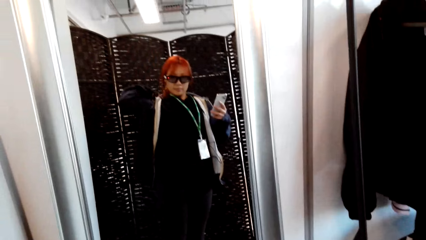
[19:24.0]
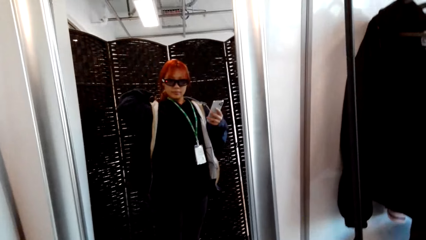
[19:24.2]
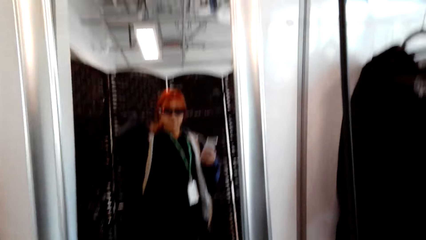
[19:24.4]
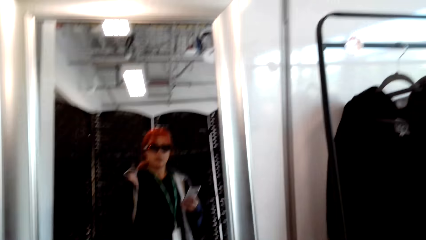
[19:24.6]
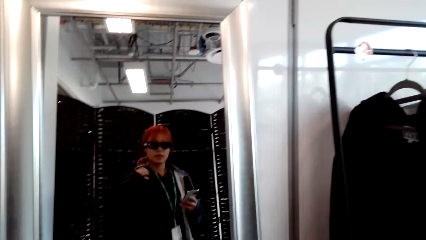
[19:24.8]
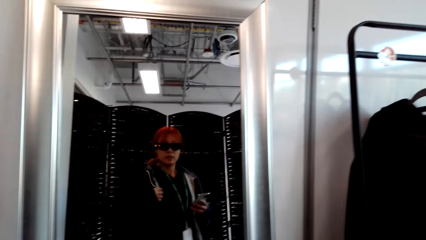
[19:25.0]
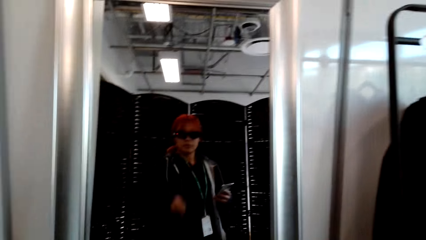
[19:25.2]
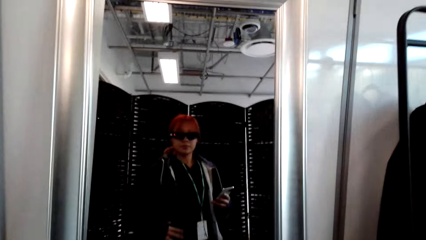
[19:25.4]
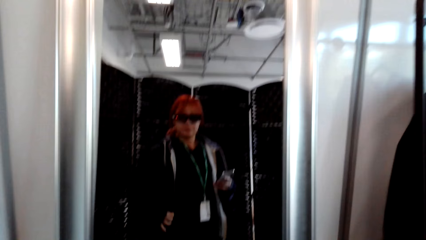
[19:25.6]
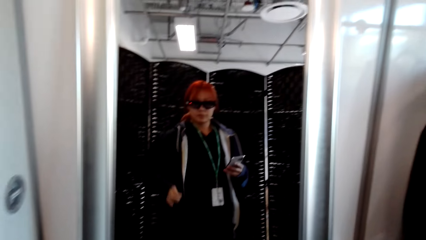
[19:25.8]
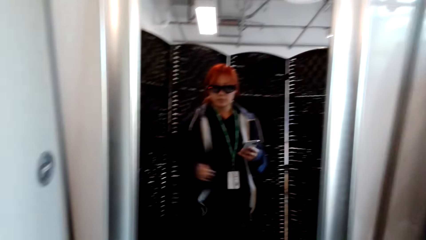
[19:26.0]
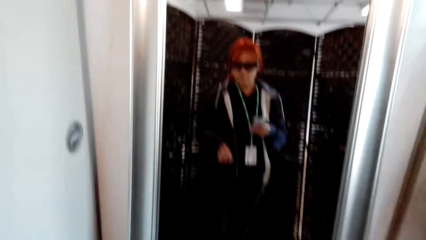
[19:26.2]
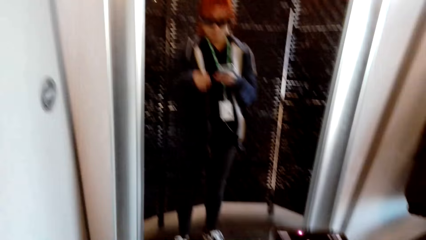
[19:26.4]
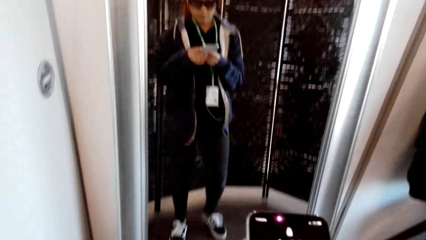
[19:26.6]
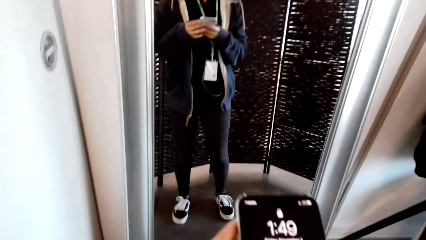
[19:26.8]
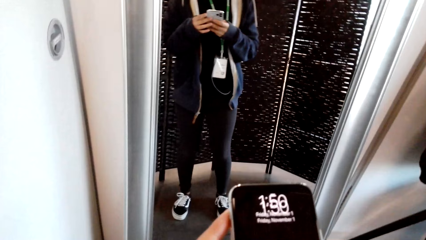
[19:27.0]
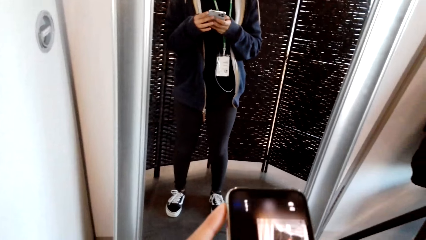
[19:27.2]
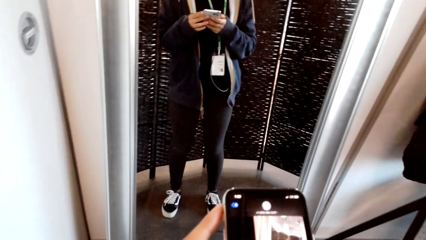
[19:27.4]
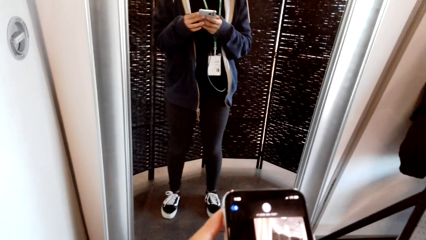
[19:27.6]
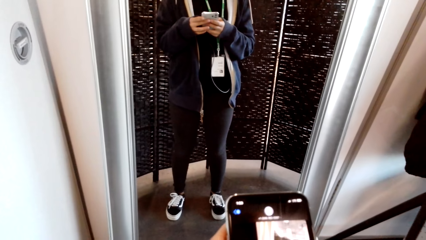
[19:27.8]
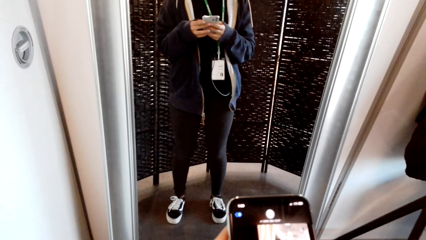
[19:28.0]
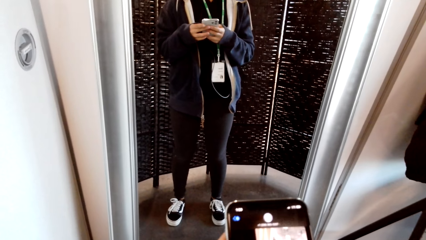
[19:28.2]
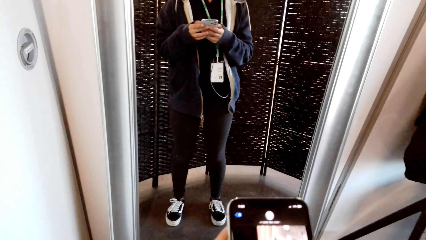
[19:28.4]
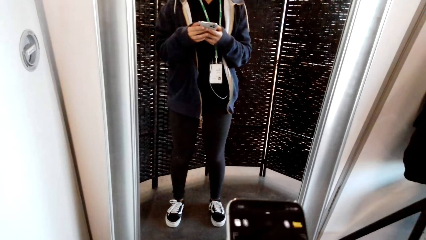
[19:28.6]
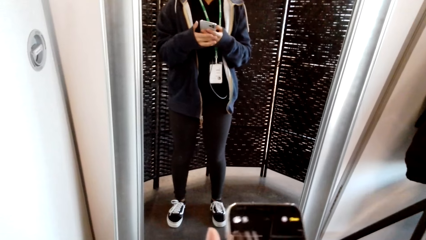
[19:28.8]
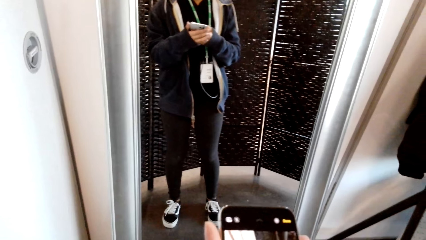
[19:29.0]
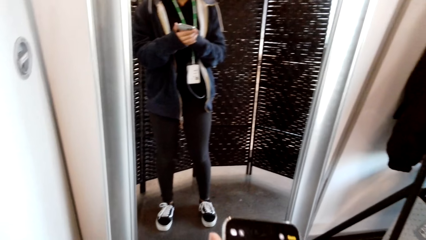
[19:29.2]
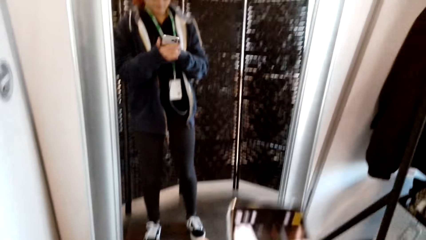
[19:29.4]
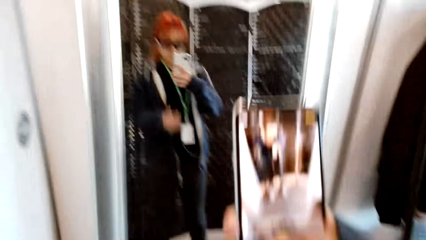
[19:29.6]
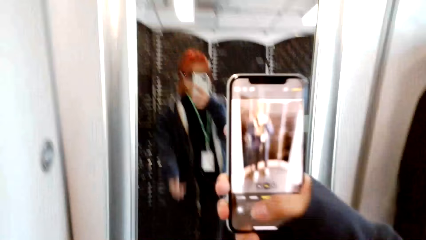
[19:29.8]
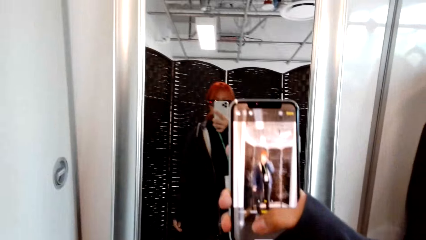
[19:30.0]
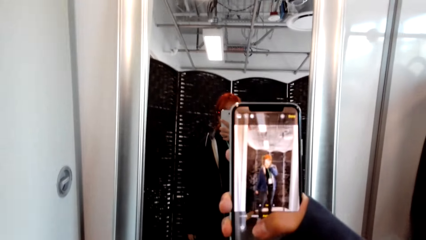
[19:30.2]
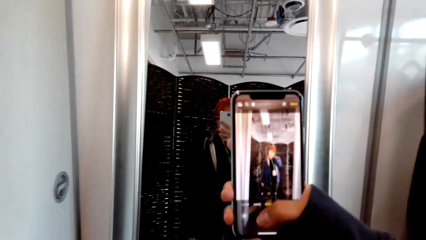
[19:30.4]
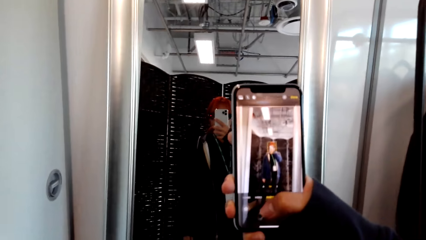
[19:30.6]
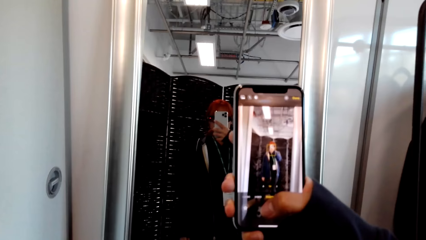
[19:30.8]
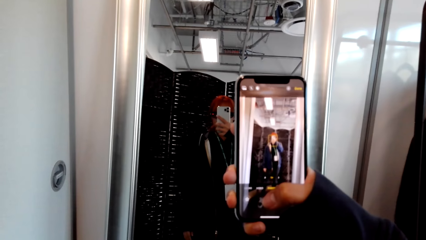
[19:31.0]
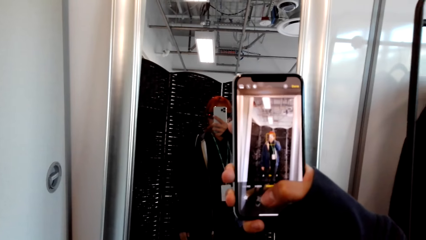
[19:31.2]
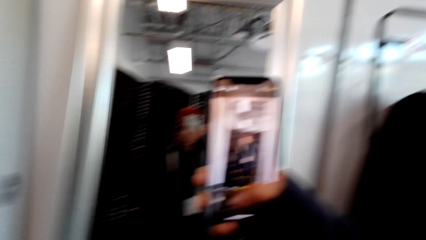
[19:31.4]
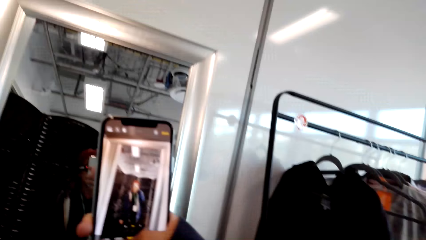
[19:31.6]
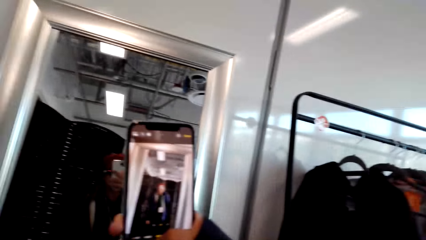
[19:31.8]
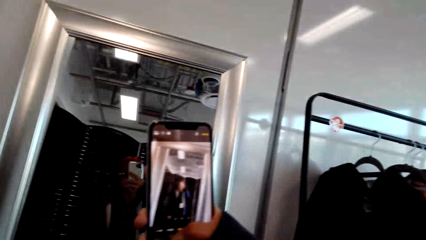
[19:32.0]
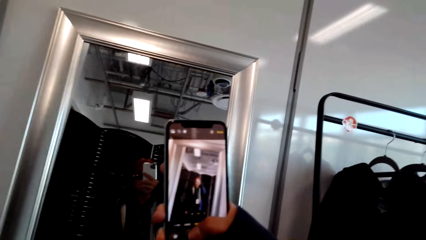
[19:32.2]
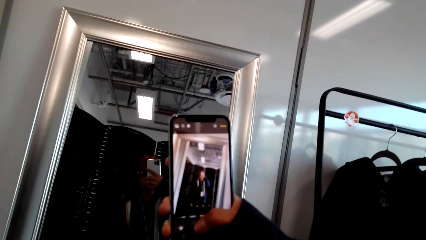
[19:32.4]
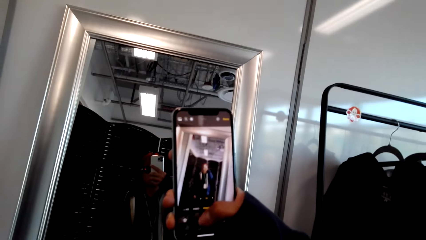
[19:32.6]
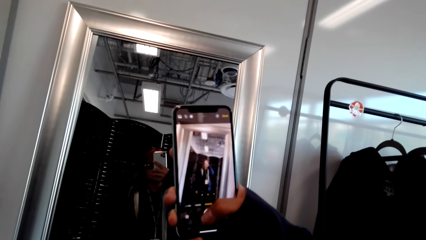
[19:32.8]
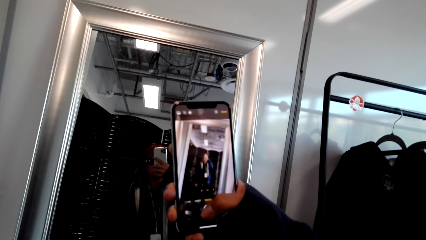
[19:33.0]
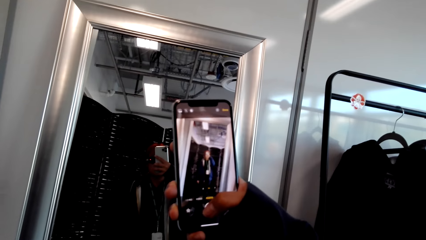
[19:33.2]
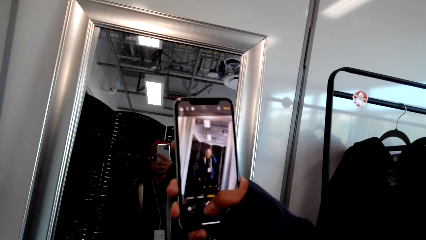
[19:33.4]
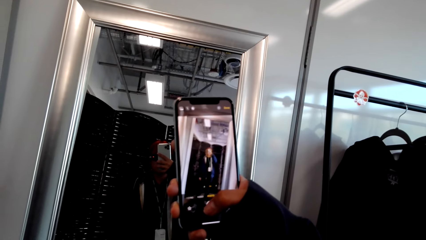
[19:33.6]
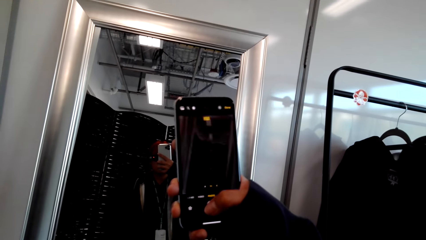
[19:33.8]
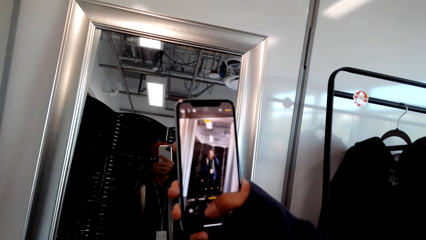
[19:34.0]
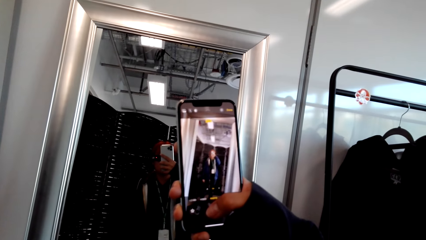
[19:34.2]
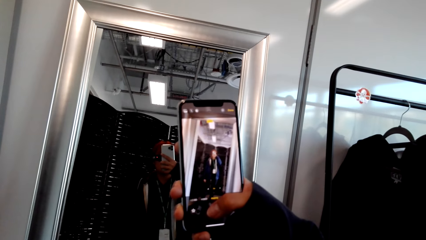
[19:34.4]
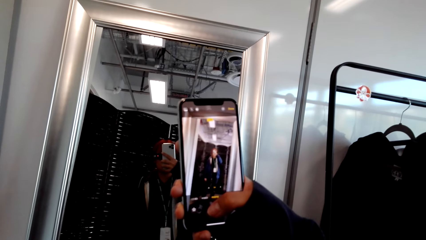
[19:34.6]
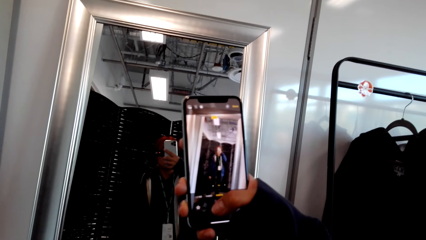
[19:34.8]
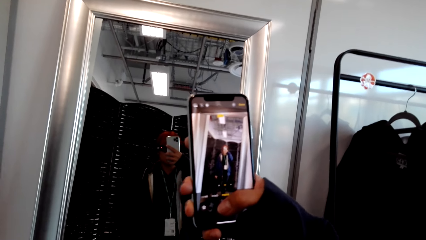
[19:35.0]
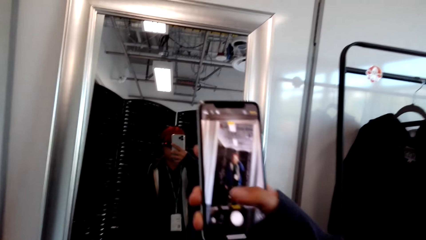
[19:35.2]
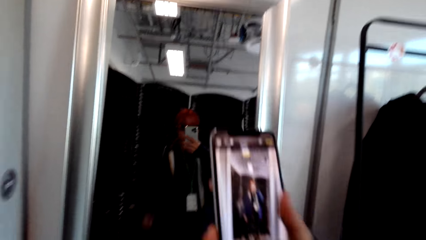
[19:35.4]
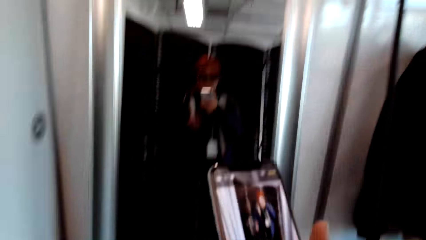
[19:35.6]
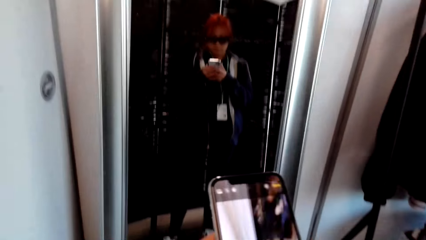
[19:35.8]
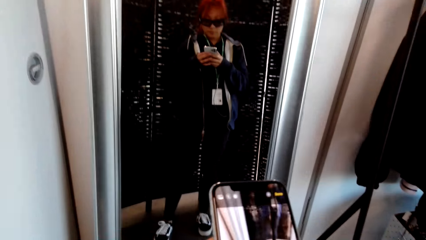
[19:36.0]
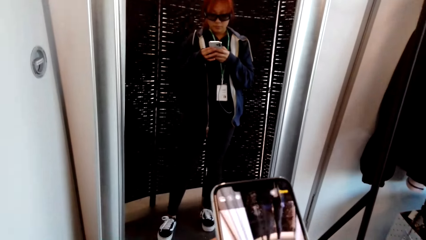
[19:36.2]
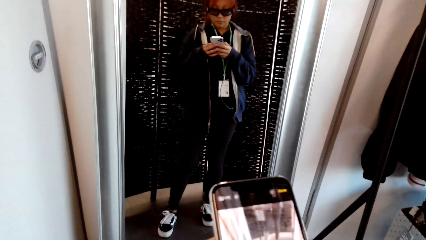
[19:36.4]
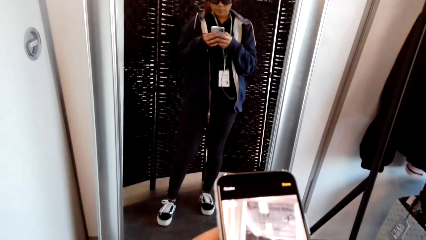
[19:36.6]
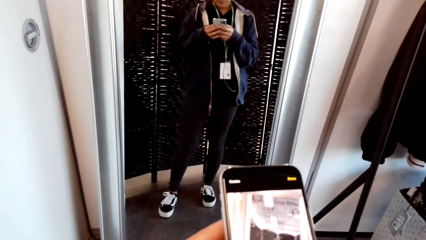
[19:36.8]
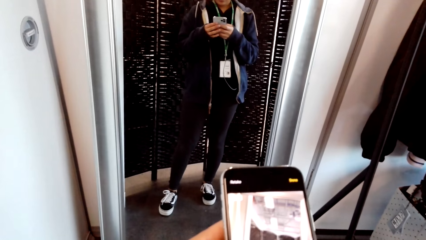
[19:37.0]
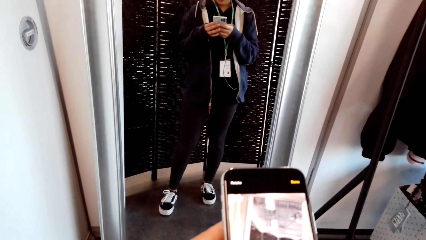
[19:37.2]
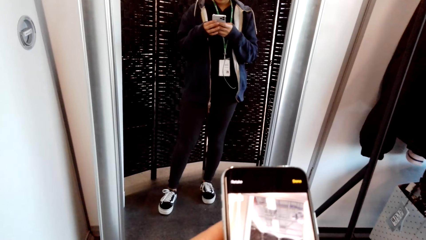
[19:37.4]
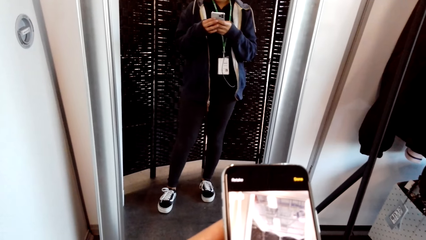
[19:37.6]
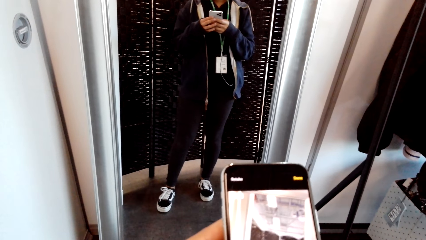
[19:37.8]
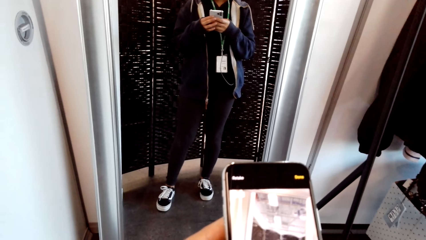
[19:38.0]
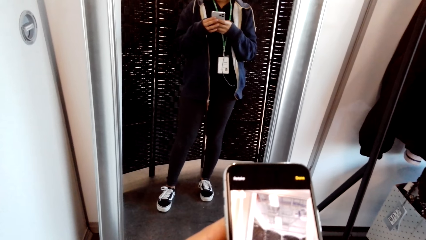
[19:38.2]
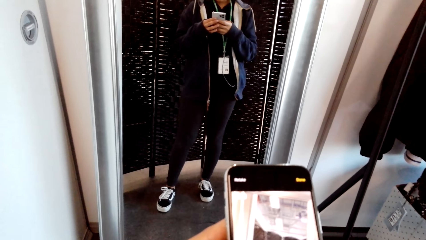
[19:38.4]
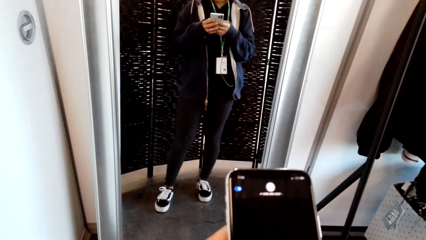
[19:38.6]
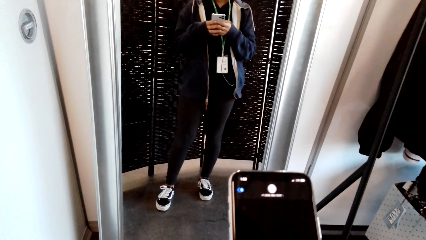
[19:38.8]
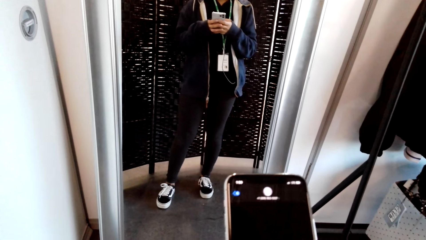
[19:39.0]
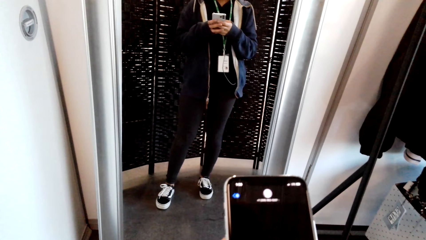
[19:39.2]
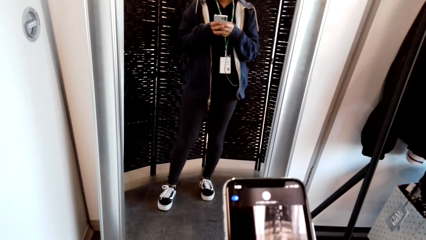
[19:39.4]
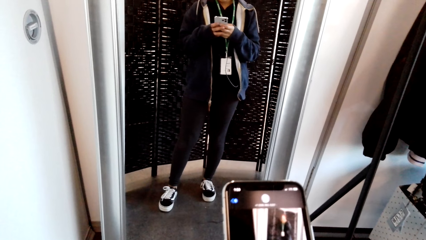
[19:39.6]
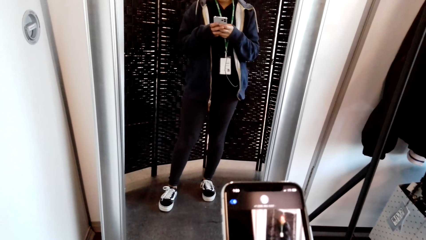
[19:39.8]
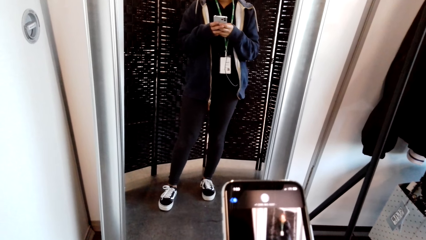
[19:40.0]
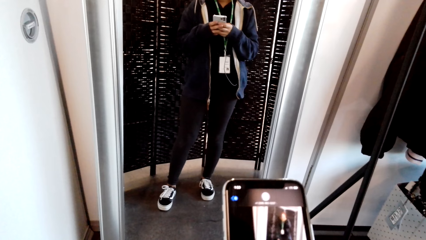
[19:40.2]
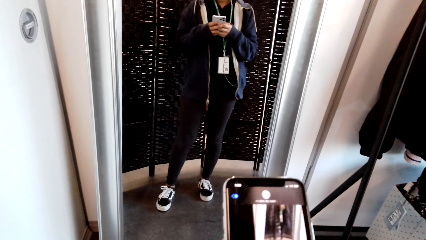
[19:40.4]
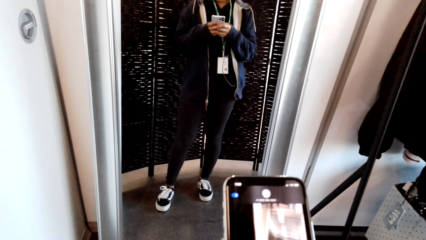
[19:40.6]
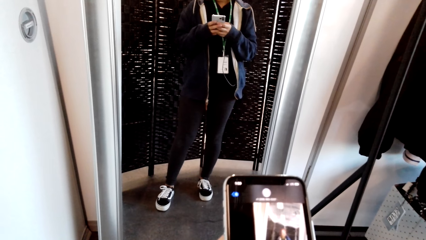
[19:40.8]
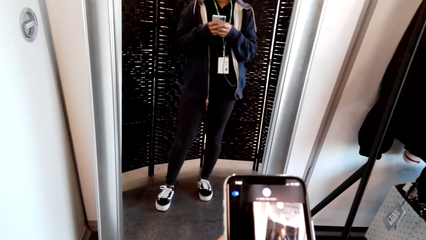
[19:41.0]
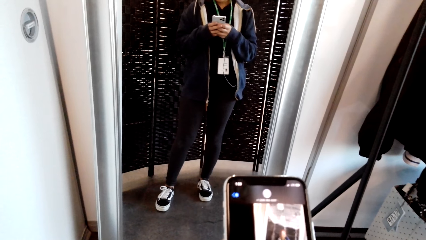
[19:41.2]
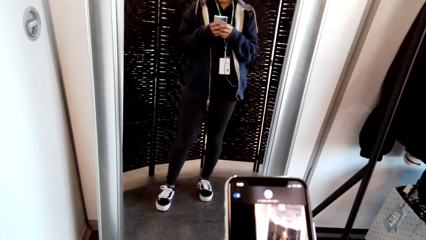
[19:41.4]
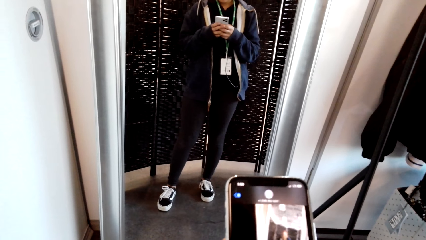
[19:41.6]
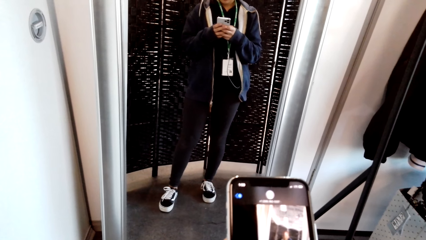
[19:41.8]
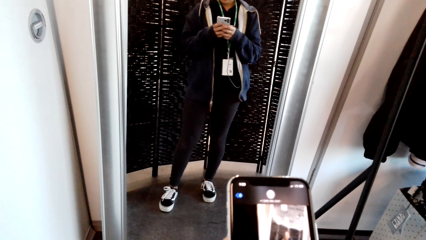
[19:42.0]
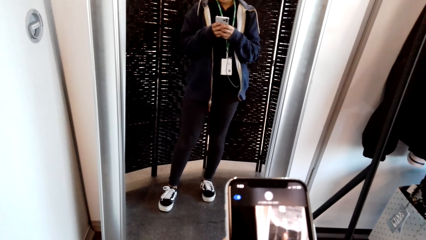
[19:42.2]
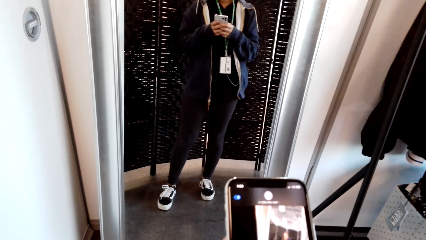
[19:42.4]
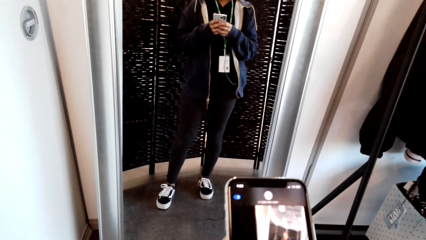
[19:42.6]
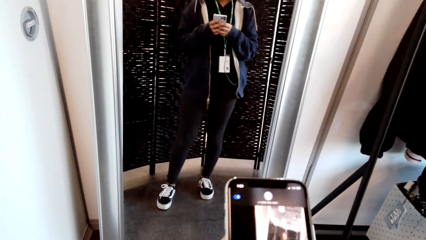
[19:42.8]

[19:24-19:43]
The camera wearer fits a cloth. They hold a phone and scroll the phone. They take a picture with the phone. They scroll the phone. They use the phone.
